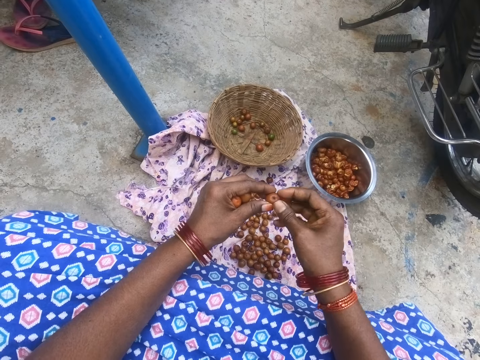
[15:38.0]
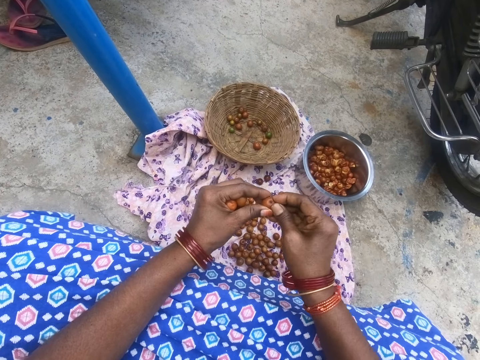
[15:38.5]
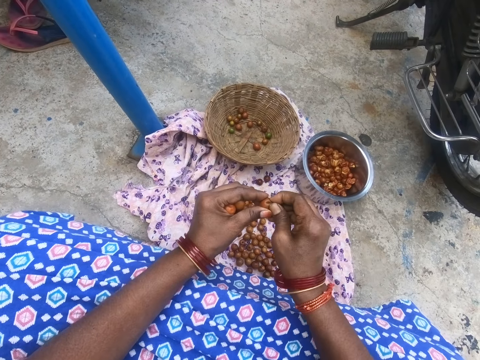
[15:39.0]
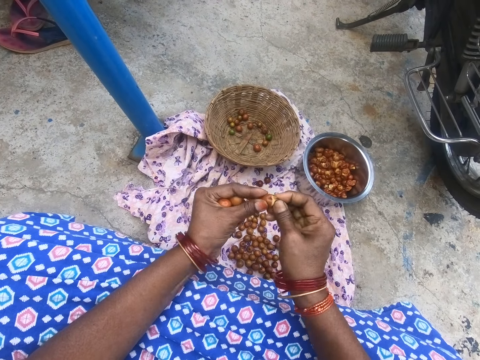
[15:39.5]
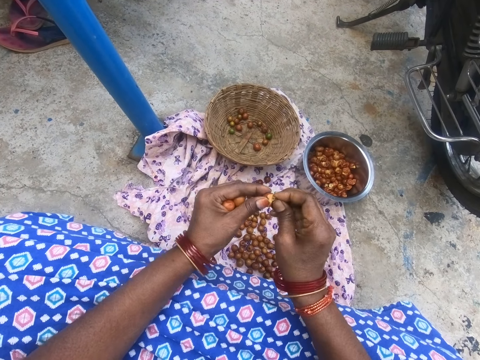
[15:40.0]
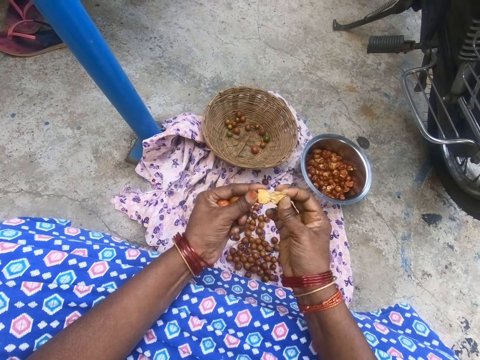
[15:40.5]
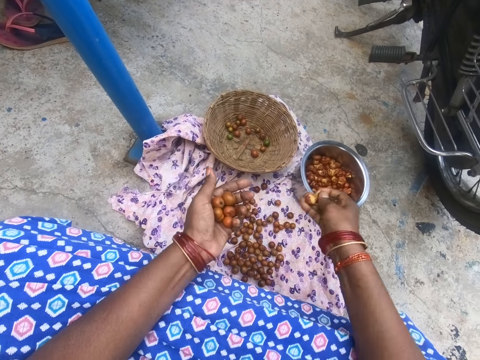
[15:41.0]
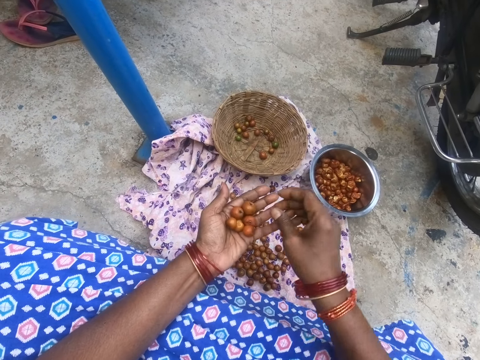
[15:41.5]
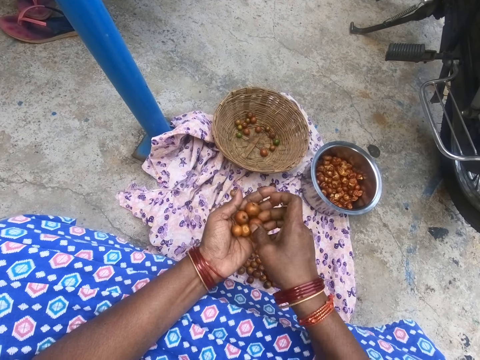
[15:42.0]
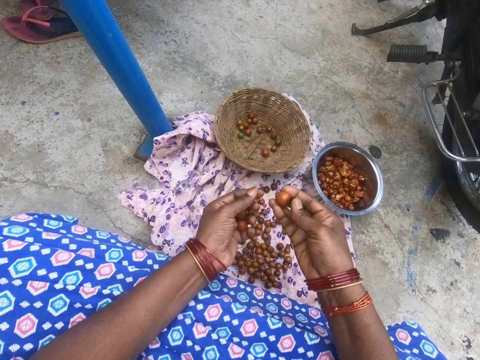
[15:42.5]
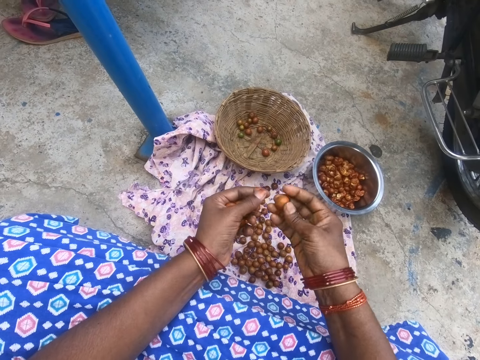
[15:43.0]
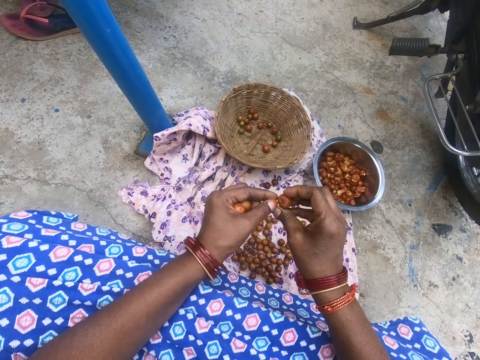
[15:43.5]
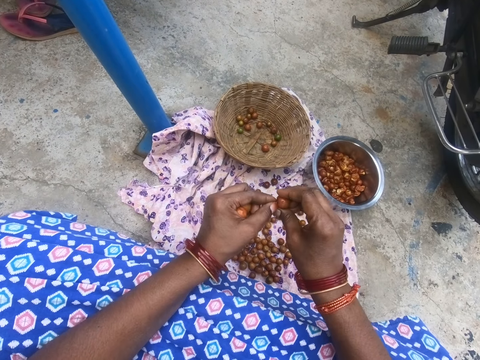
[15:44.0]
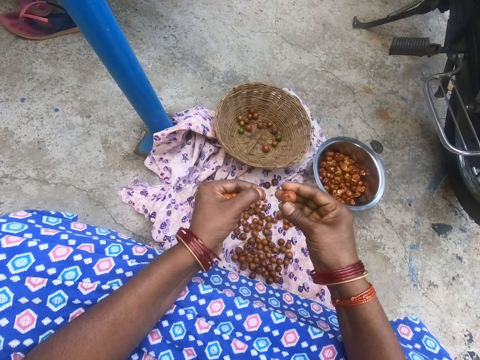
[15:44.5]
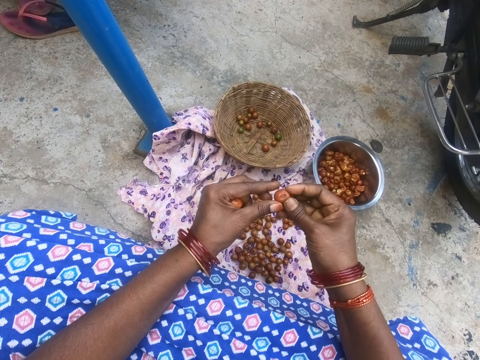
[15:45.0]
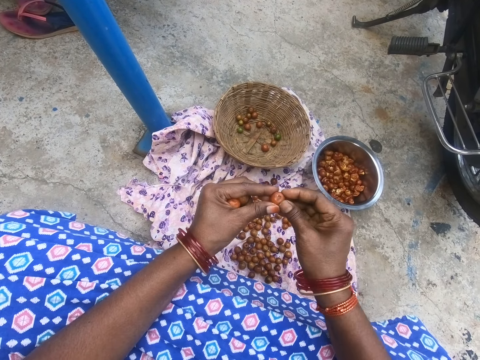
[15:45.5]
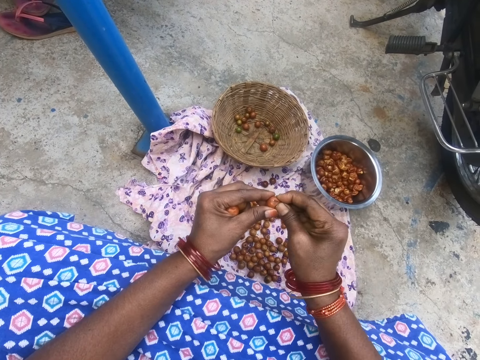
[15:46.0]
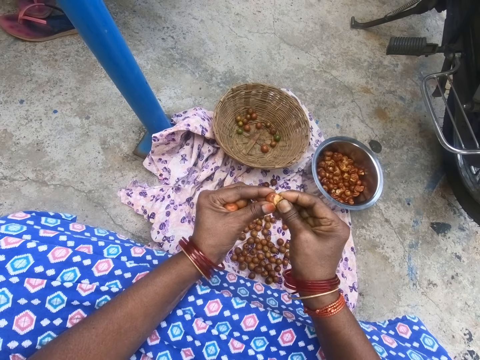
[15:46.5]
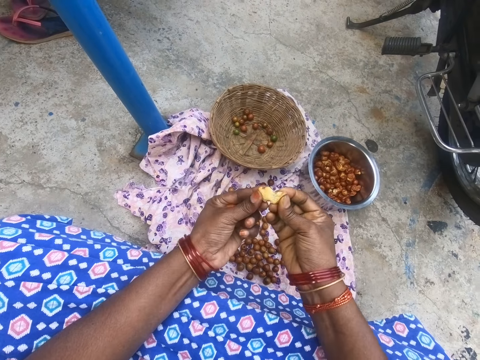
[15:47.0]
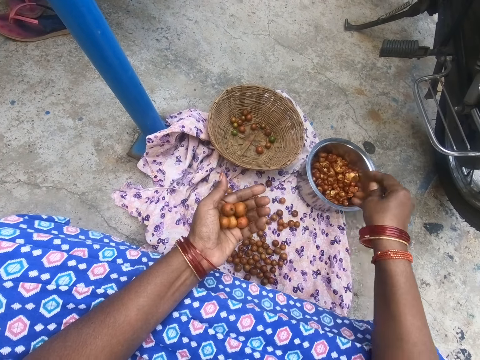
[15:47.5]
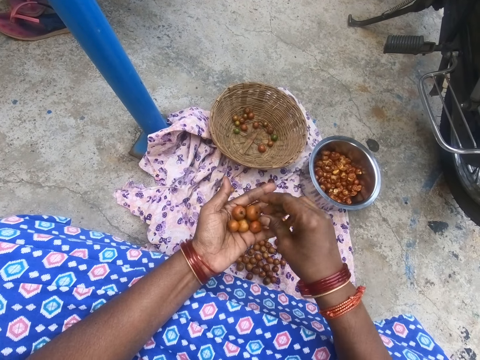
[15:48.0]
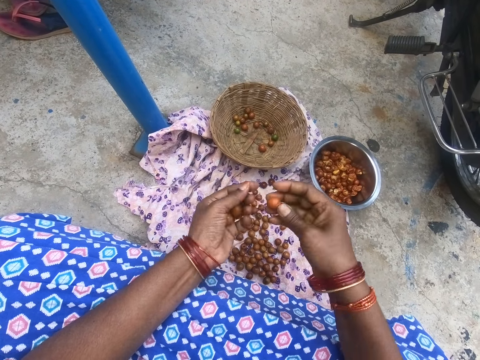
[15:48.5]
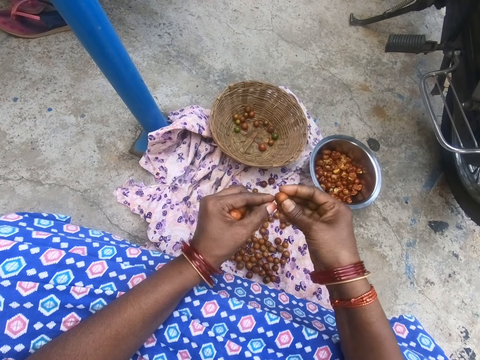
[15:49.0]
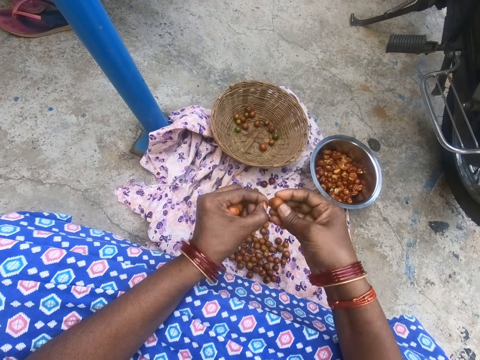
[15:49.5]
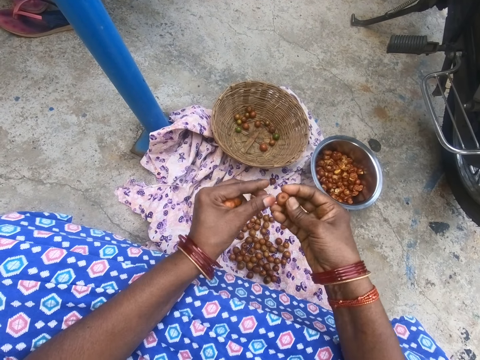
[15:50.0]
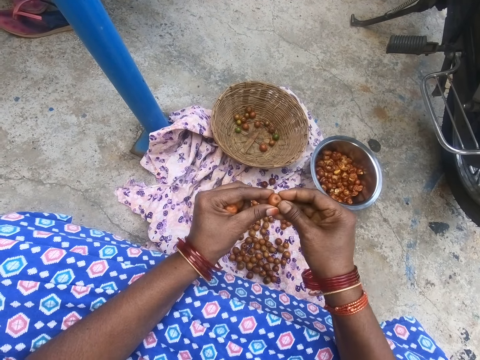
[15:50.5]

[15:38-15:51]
The camera wearer cuts a cape gooseberry with hands. They drop the cape gooseberry in the pot. They pick a cape gooseberry. They prepare fruits. They peel the cape gooseberry. They cut a cape gooseberry with hands. They drop the cape gooseberry in the pot. They pick a cape gooseberry. They prepare fruits. They peel the cape gooseberry.

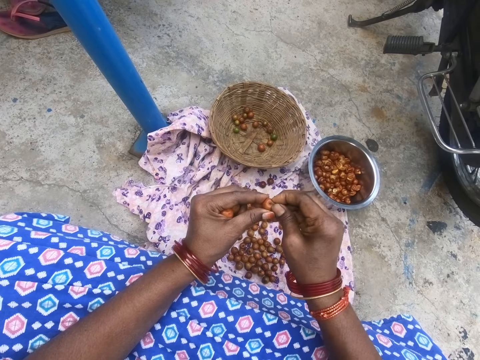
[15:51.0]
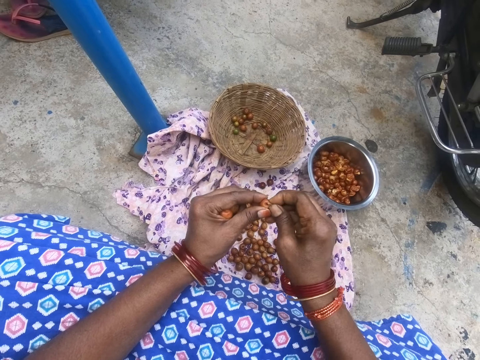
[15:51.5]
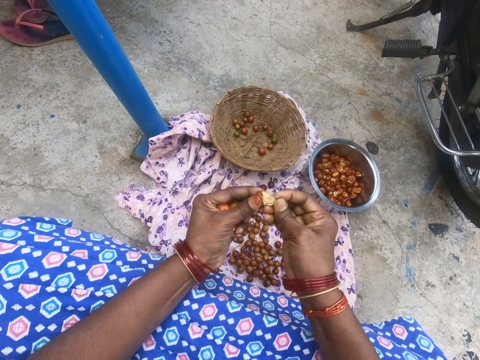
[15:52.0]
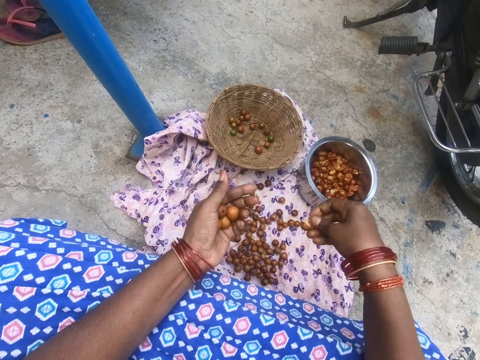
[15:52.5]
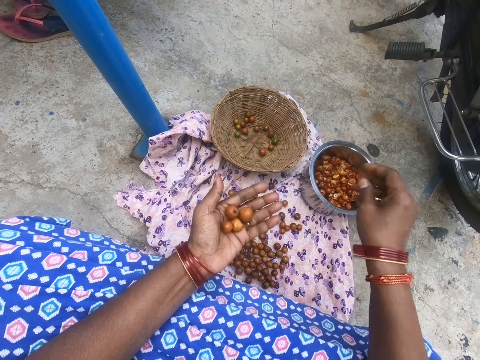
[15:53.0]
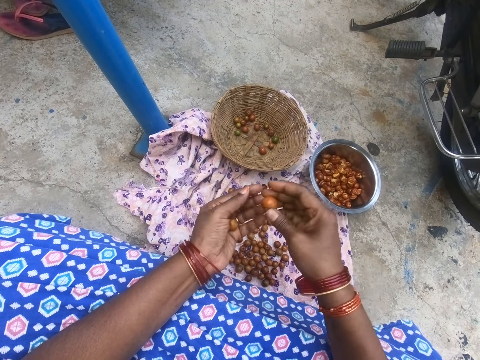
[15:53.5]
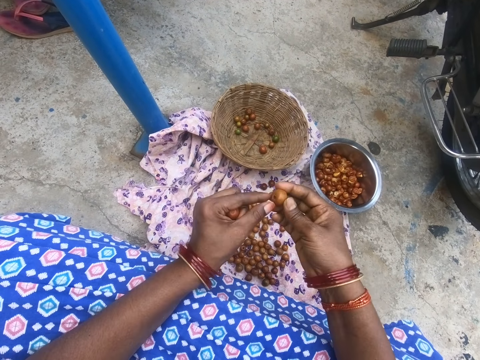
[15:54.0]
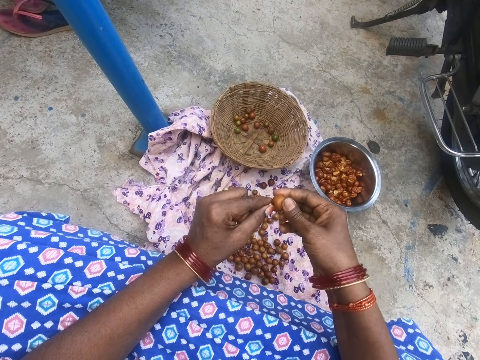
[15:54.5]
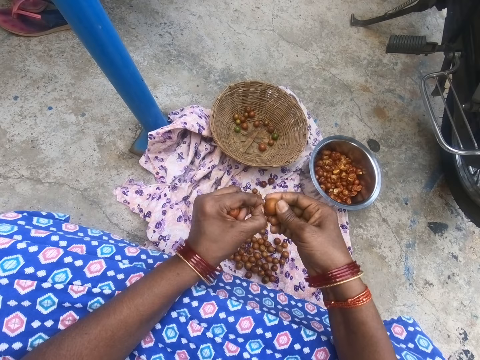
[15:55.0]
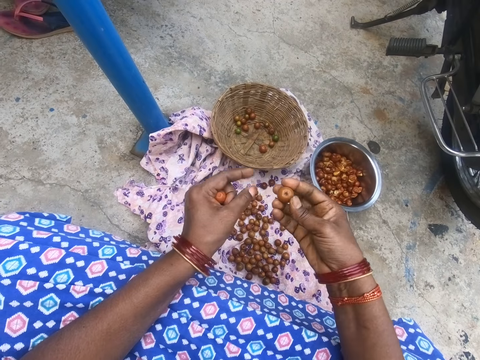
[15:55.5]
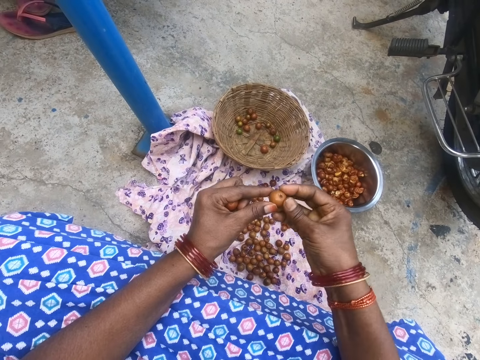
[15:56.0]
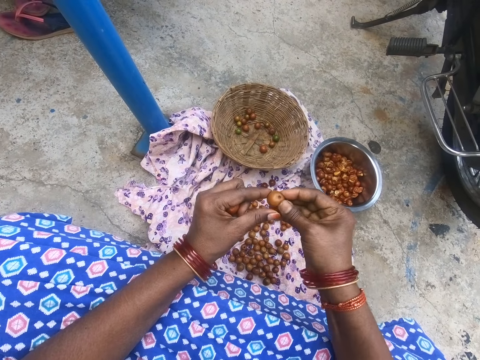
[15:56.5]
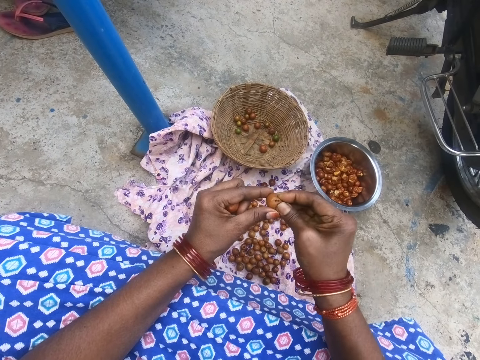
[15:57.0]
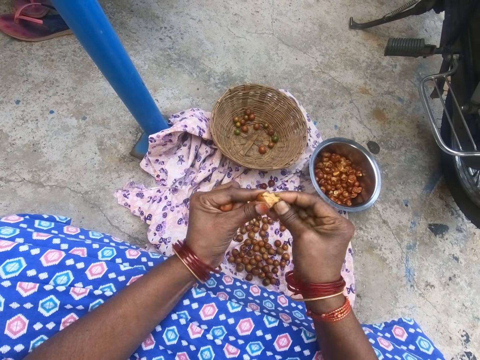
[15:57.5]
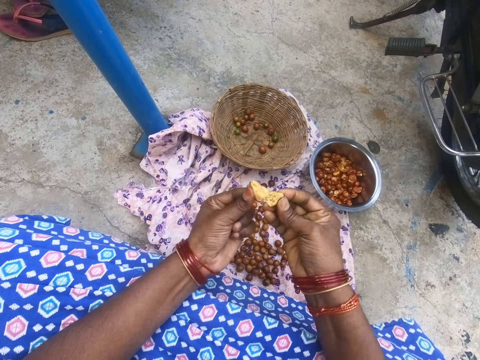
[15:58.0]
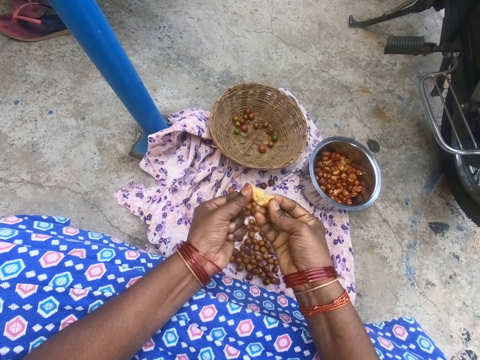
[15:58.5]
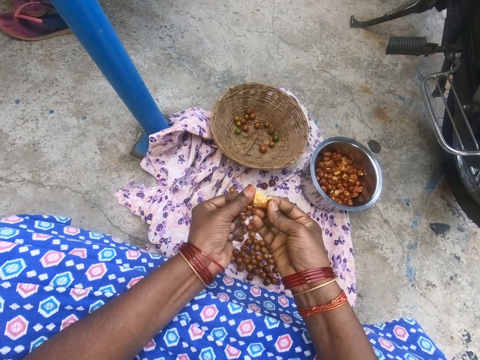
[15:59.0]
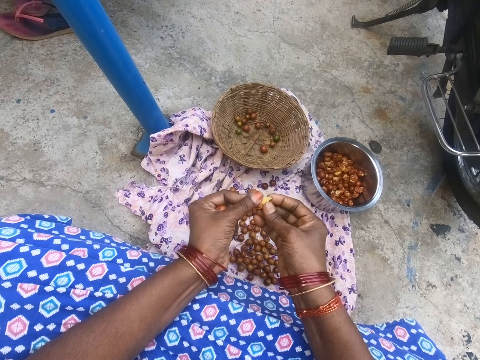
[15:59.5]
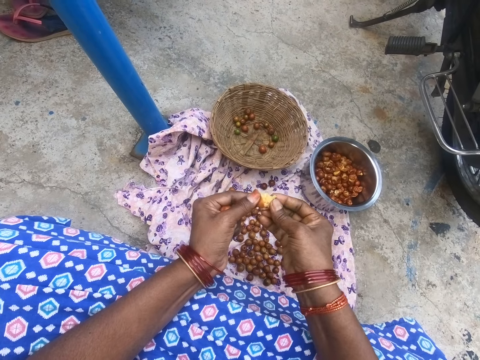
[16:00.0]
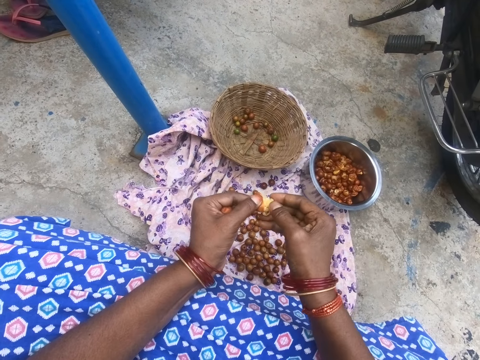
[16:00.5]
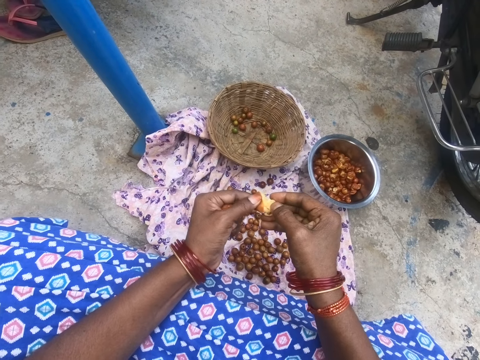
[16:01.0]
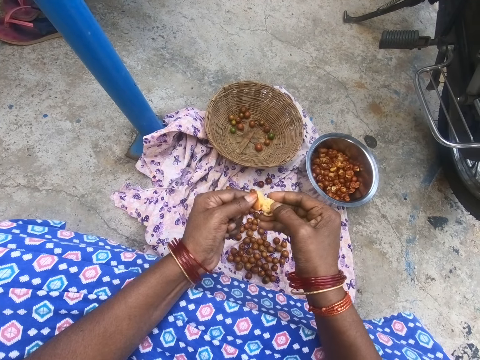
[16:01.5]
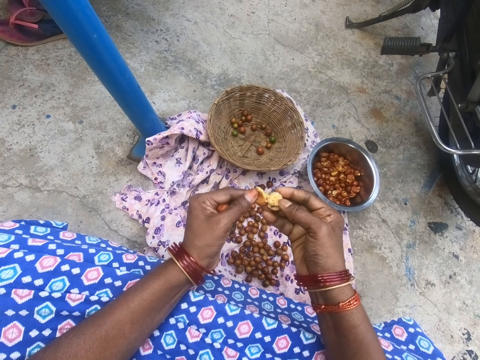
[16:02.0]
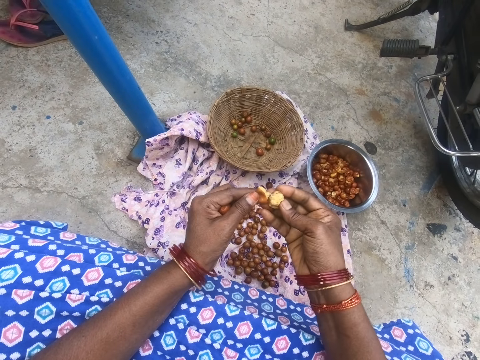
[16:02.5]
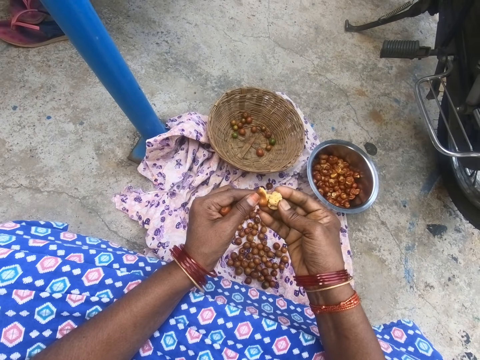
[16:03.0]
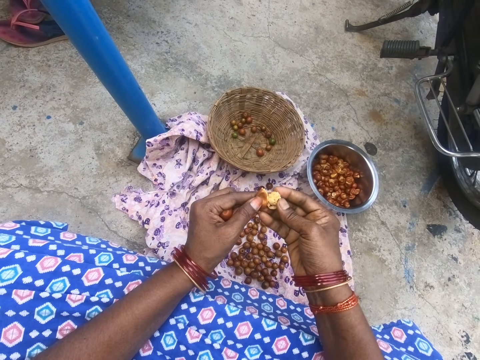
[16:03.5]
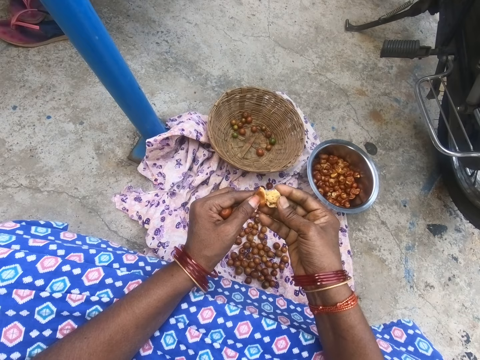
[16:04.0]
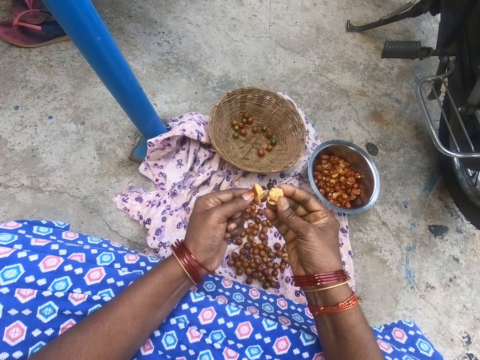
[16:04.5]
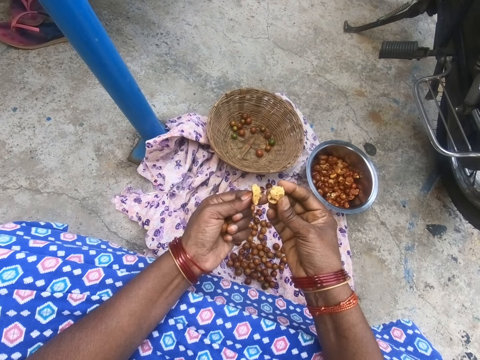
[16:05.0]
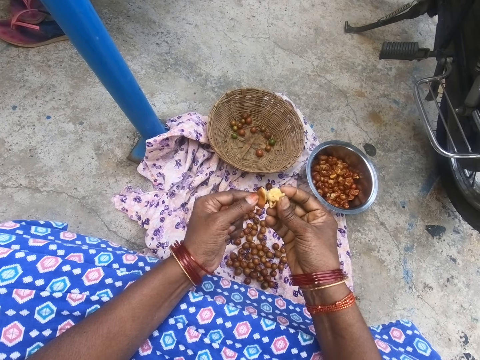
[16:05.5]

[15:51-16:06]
The camera wearer cuts a cape gooseberry with hands. They drop the cape gooseberry in the pot. They pick a cape gooseberry. They prepare fruits. They peel the cape gooseberry. They cut a cape gooseberry with hands.
